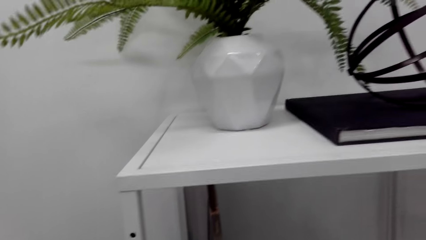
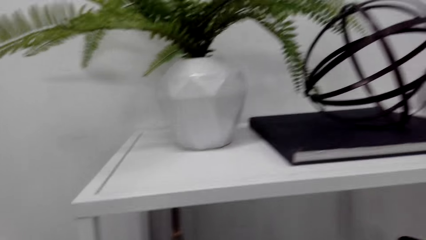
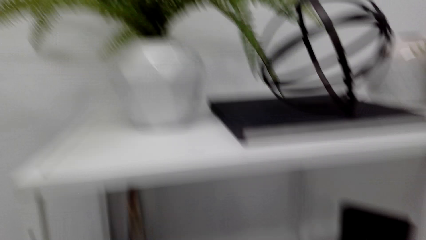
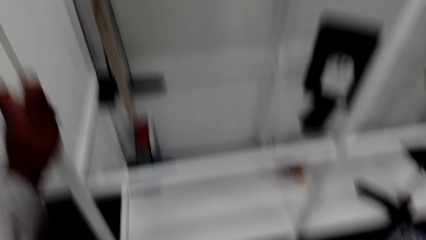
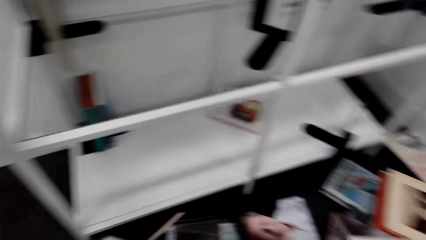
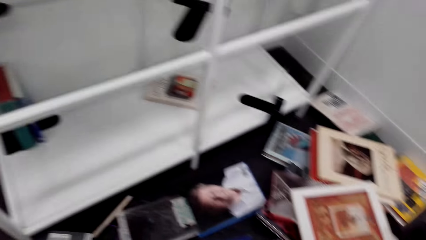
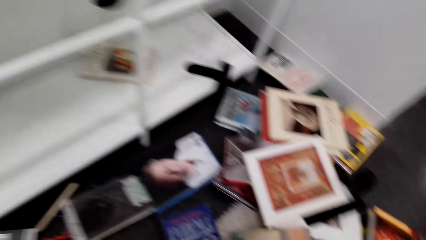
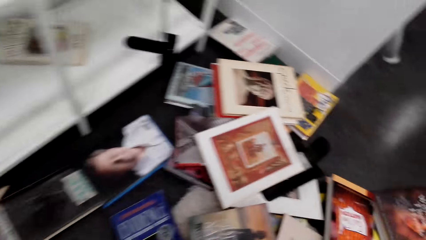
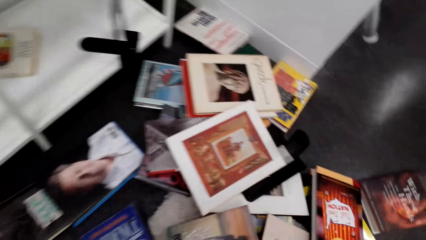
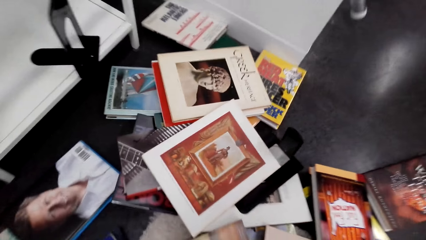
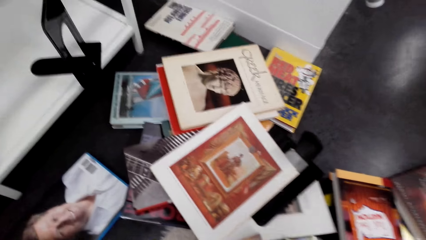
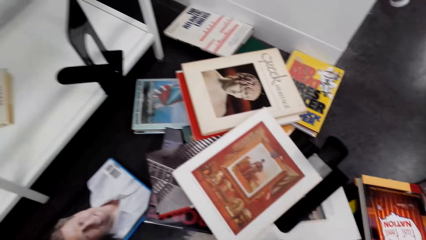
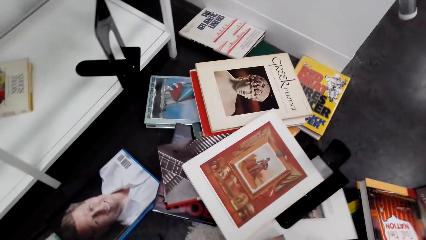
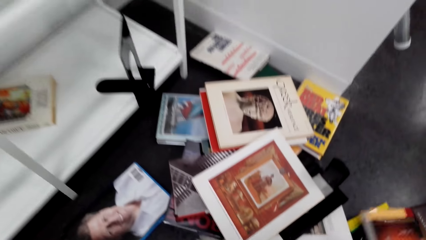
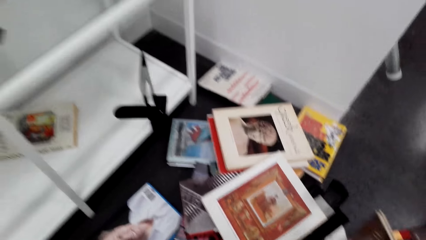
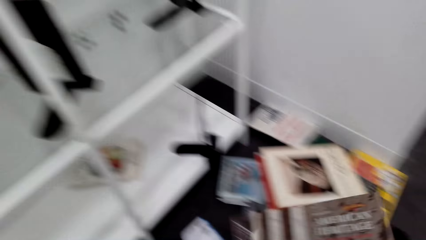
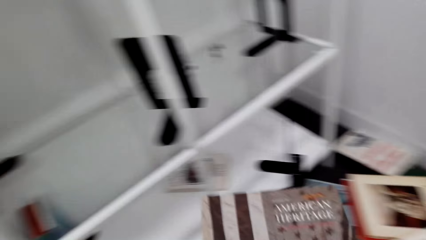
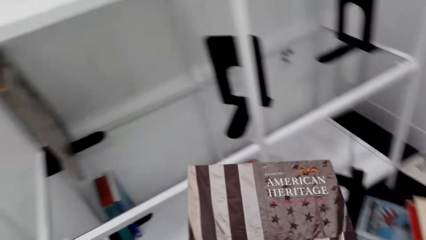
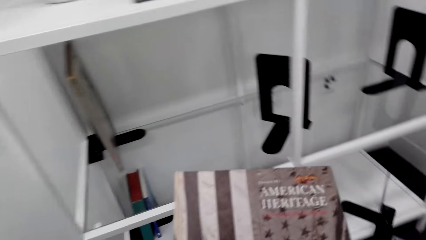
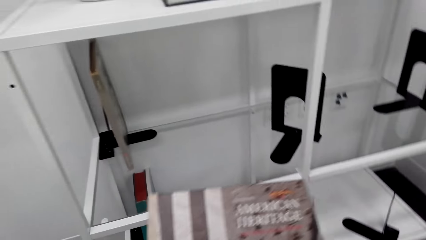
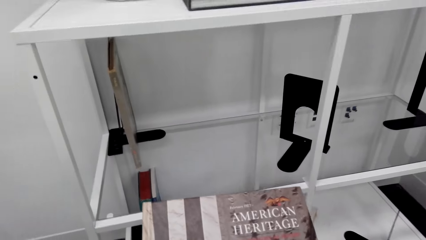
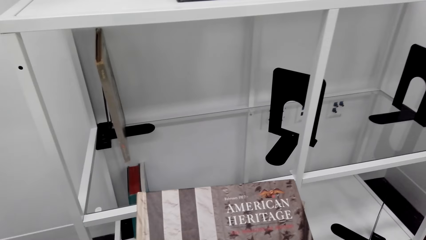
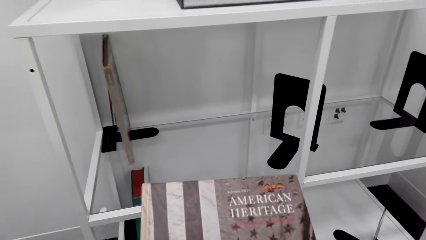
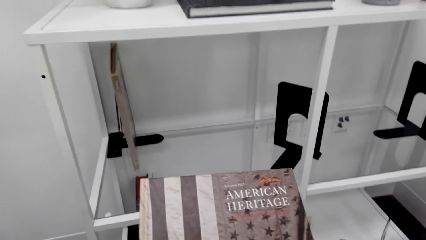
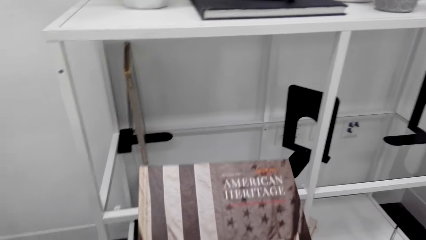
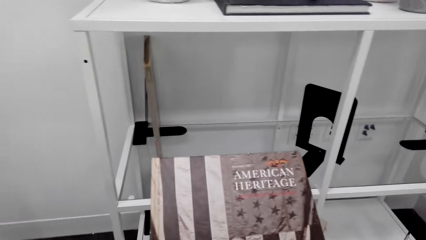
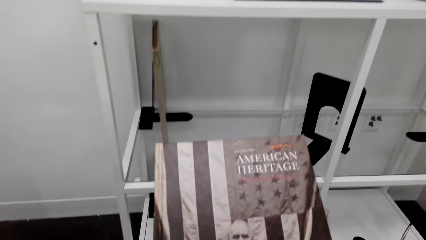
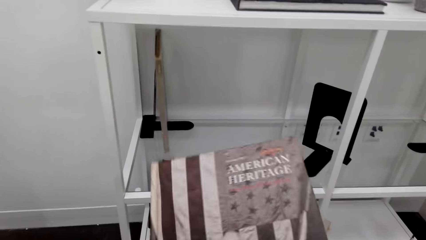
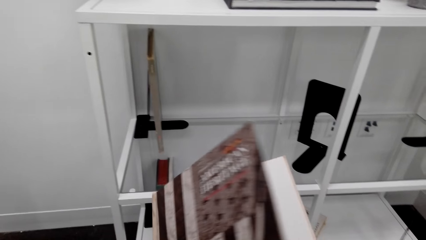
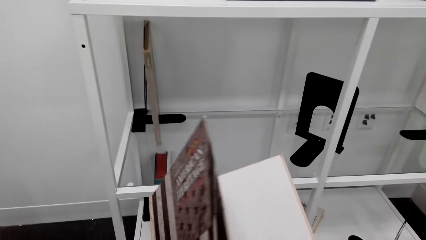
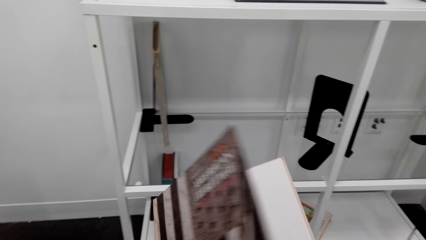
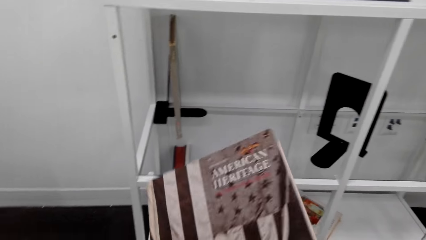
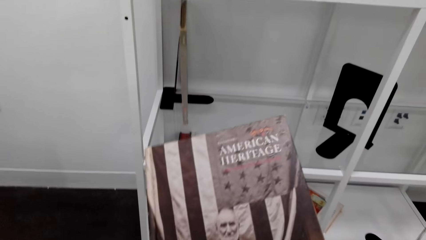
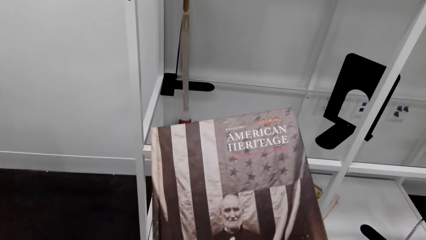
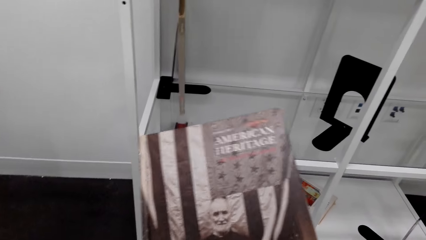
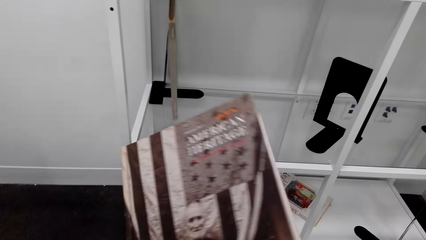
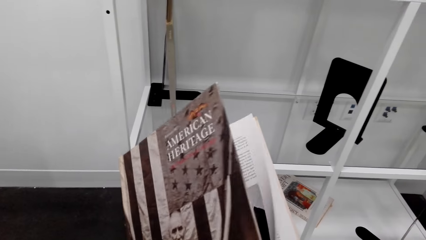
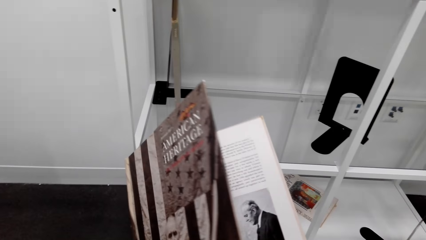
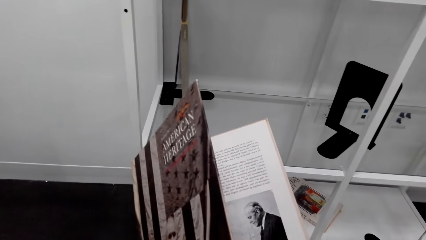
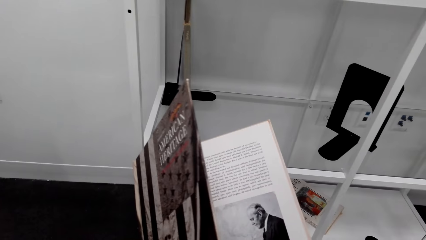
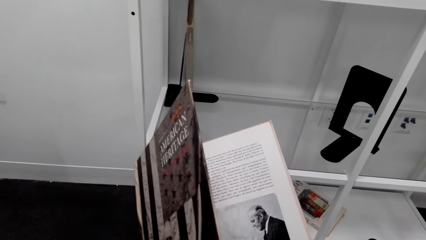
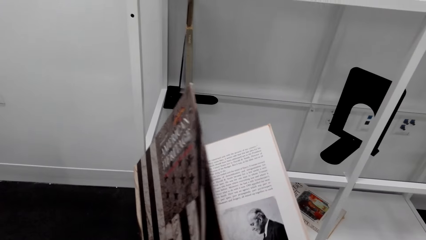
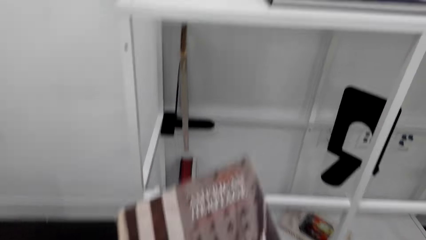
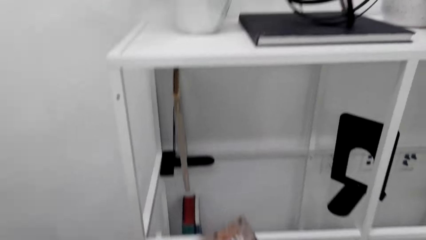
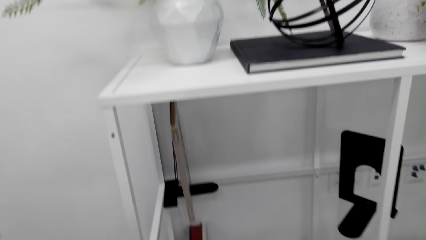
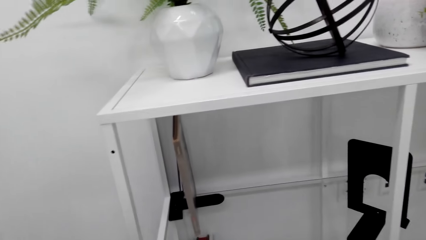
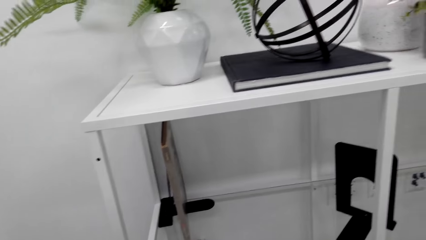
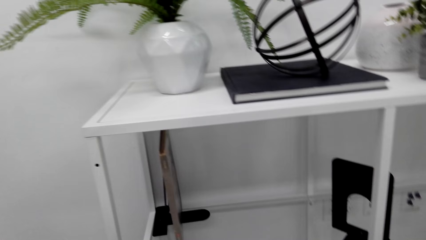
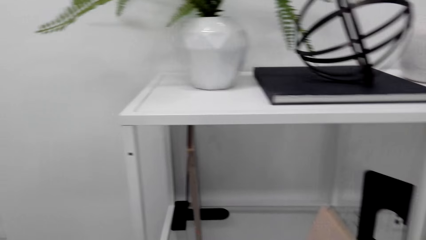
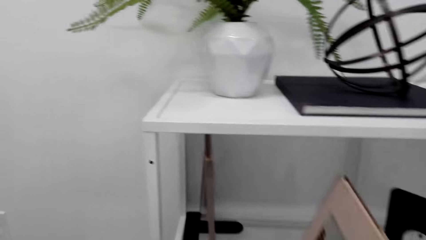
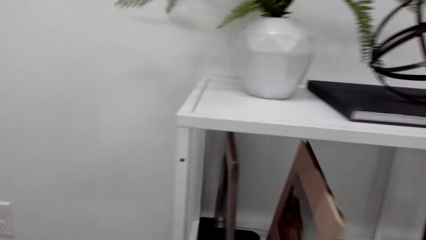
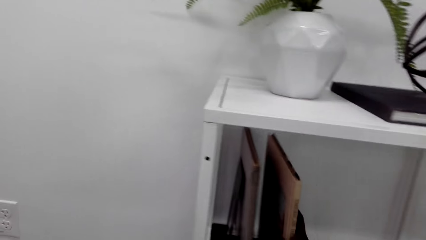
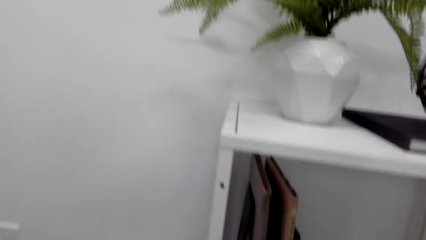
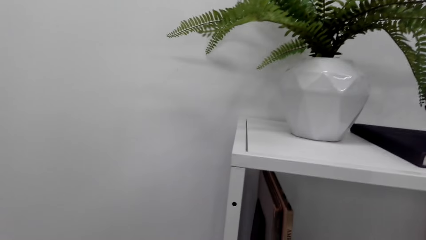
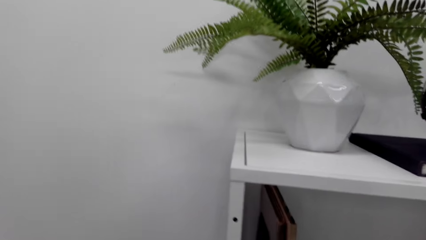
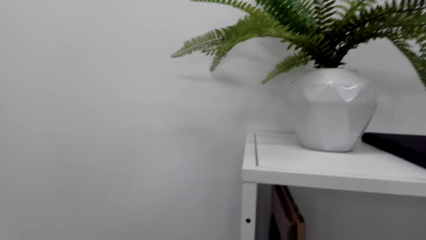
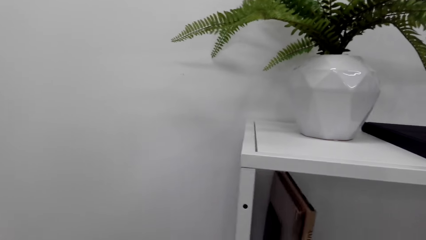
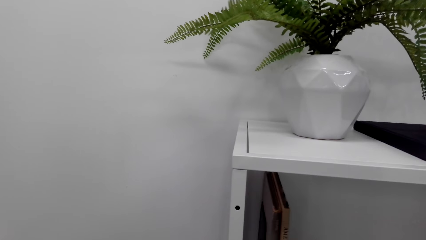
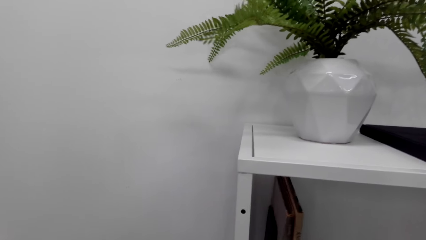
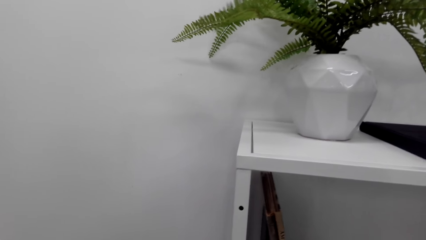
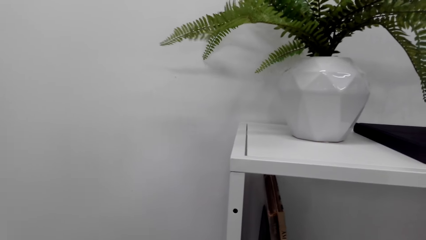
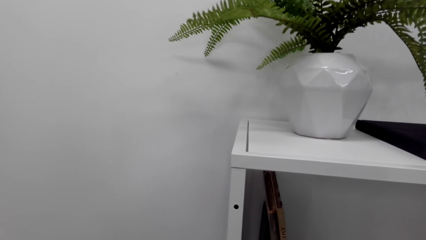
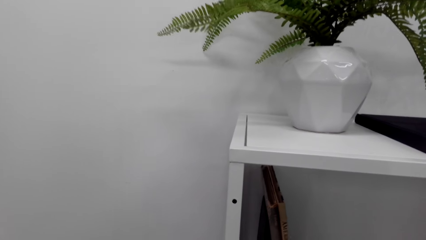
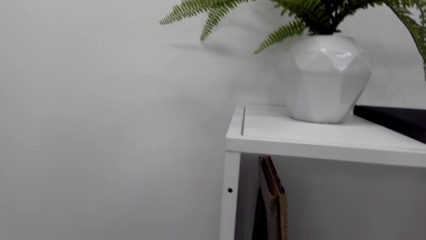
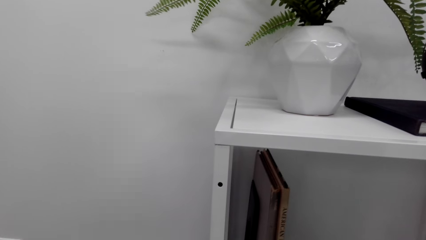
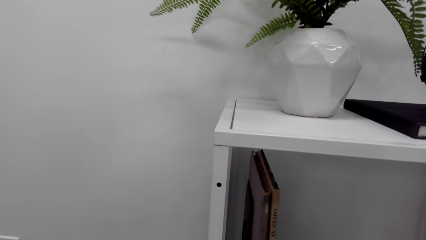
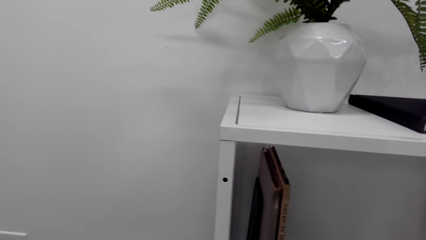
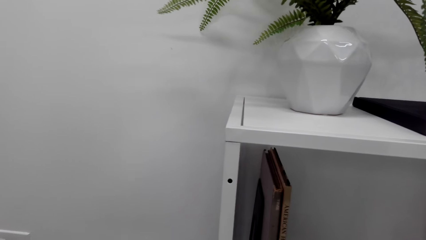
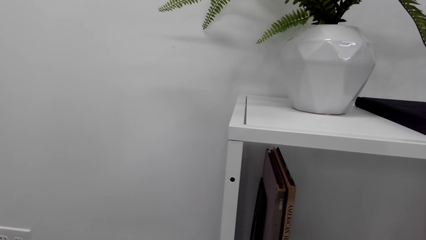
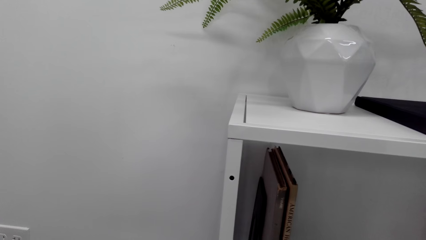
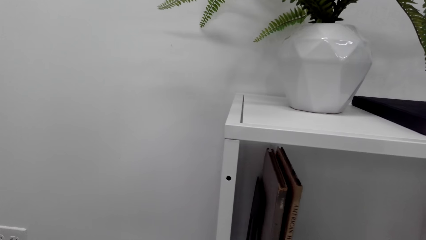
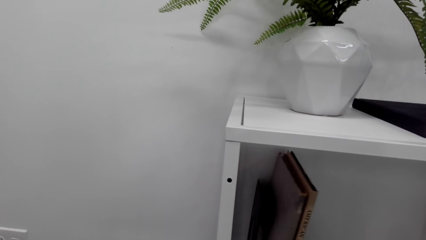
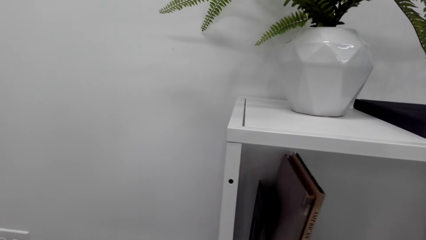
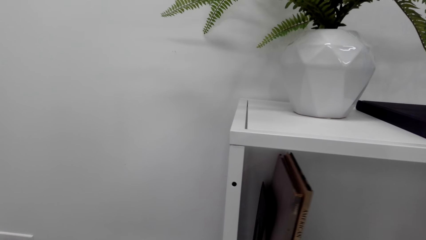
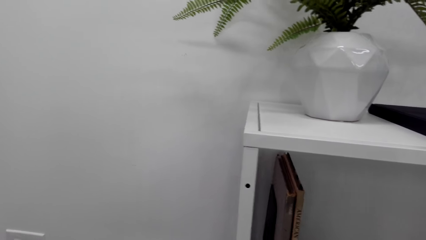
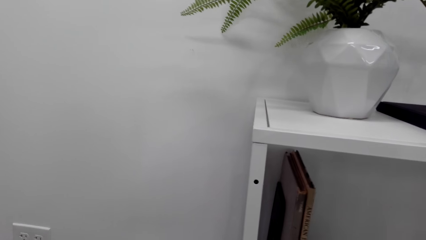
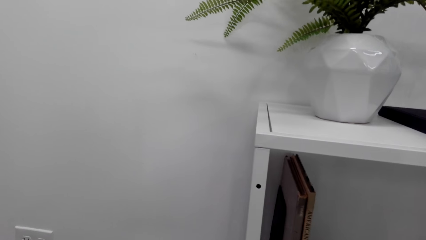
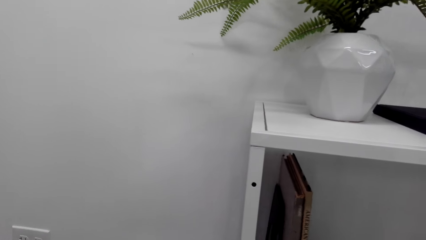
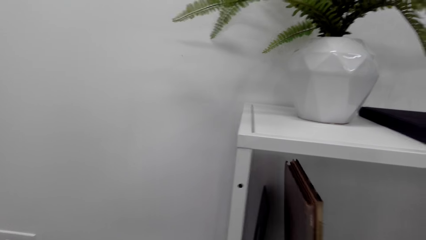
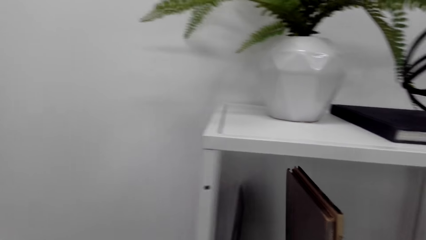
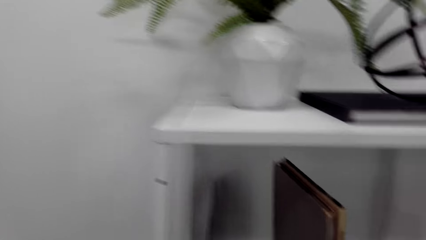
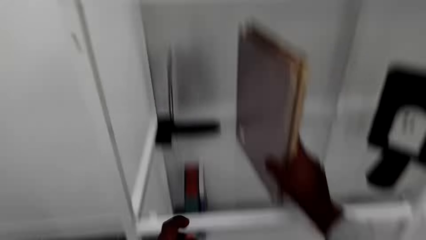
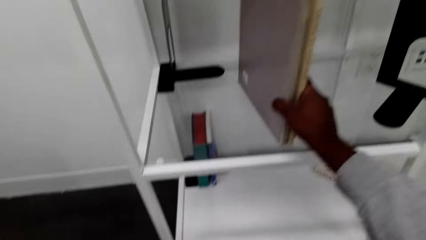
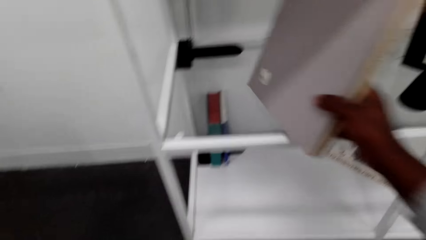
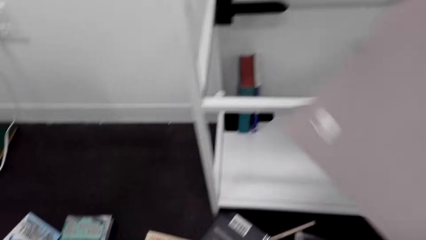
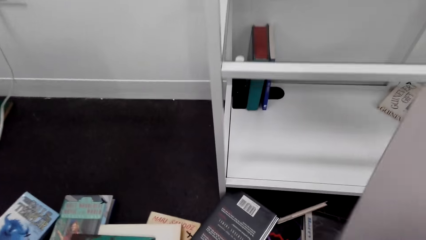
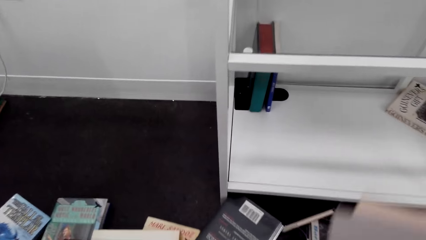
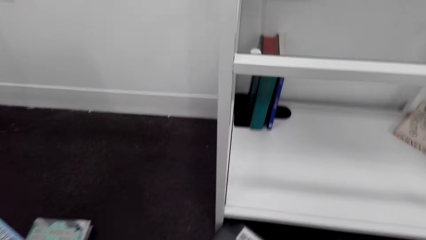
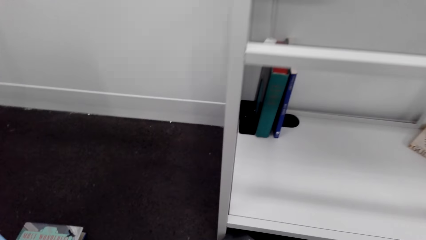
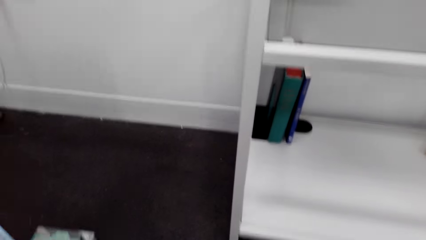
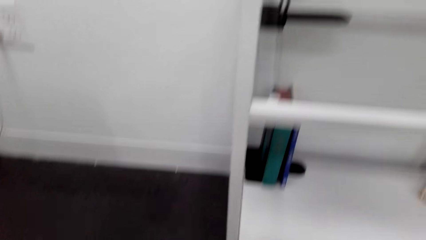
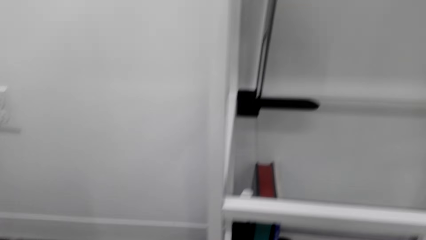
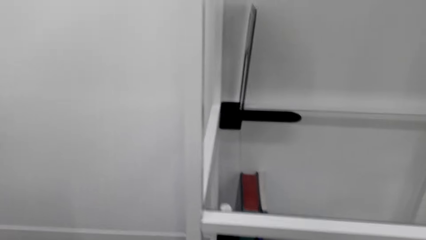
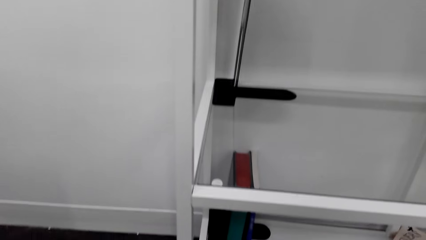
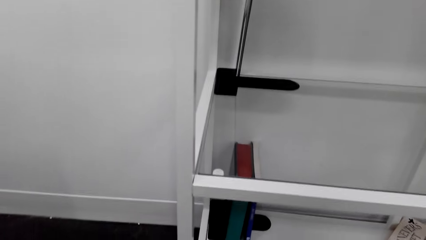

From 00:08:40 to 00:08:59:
The camera wearer picks up books from the floor. They check the books in hand. They open the book and close the book. They arrange books on the book easel on the shelf. They put the book in a bookshelf. They remove books from the shelf.
